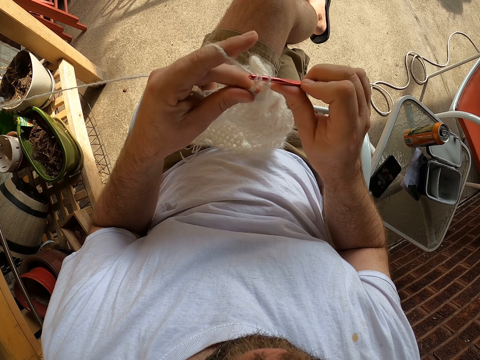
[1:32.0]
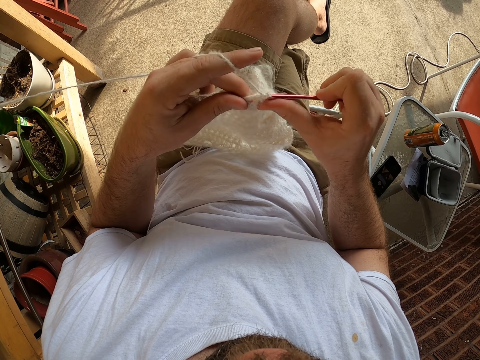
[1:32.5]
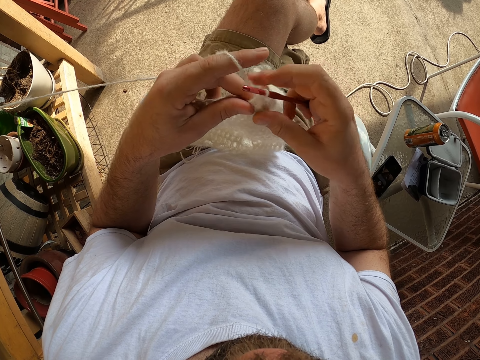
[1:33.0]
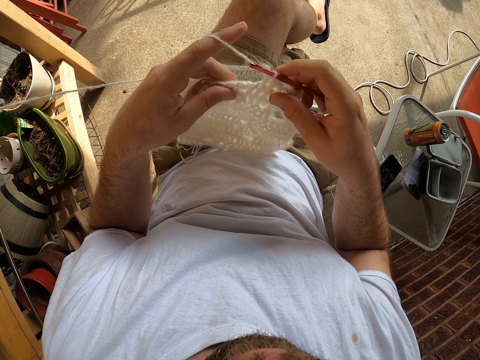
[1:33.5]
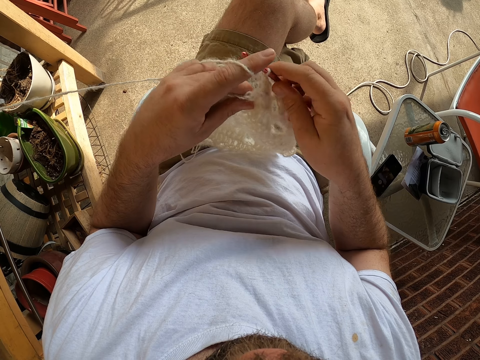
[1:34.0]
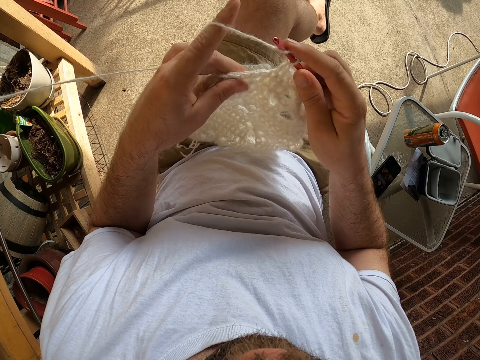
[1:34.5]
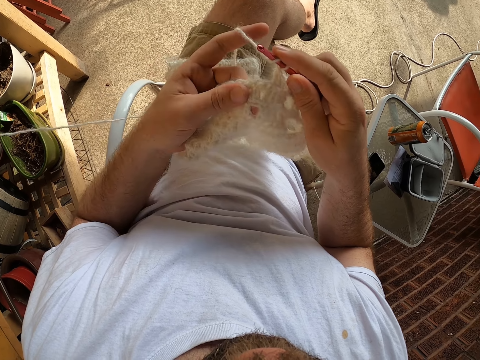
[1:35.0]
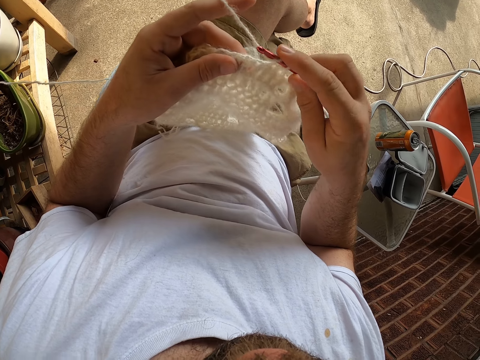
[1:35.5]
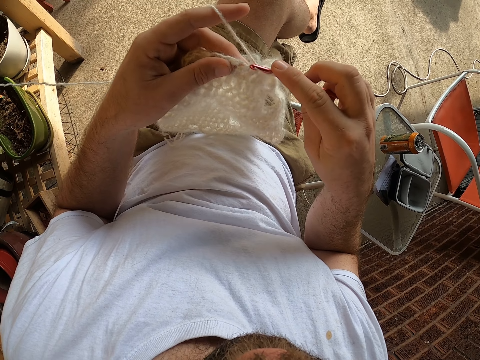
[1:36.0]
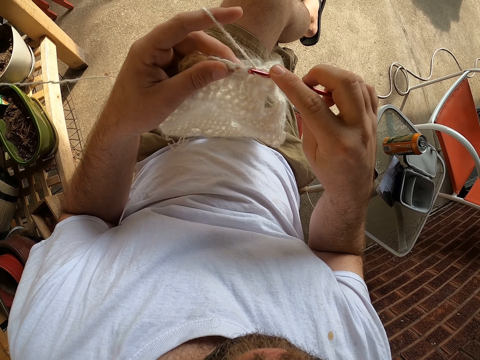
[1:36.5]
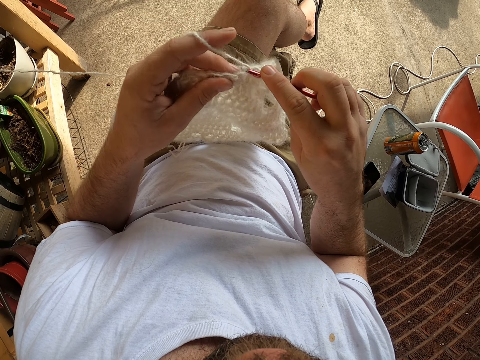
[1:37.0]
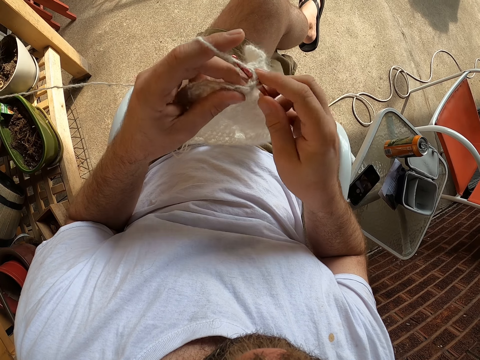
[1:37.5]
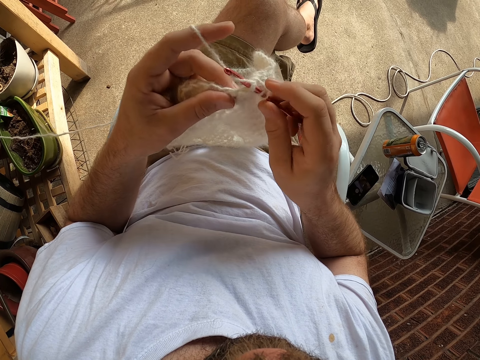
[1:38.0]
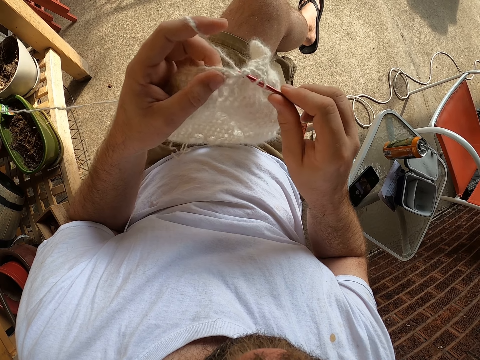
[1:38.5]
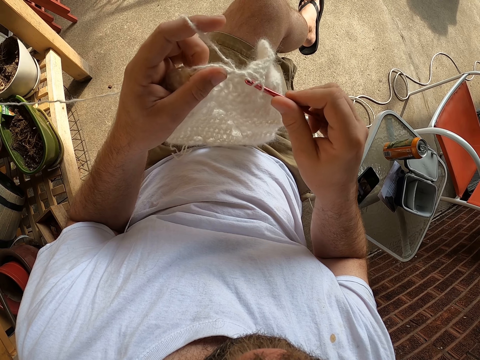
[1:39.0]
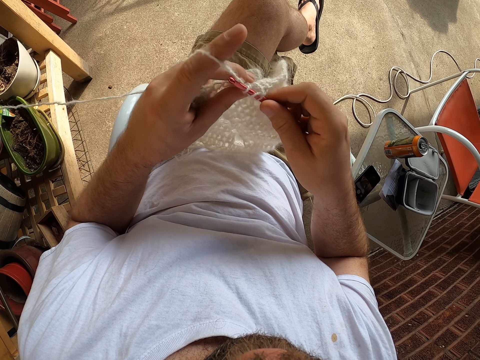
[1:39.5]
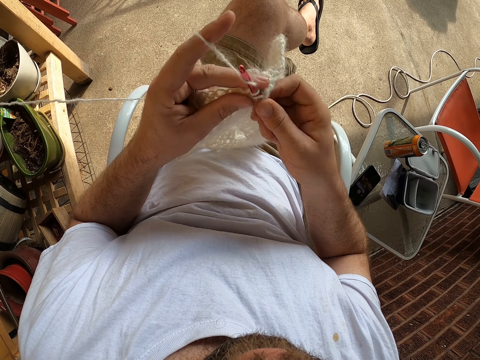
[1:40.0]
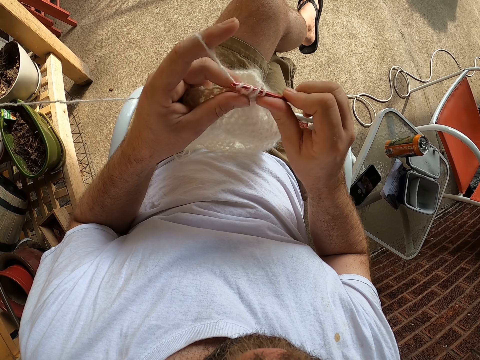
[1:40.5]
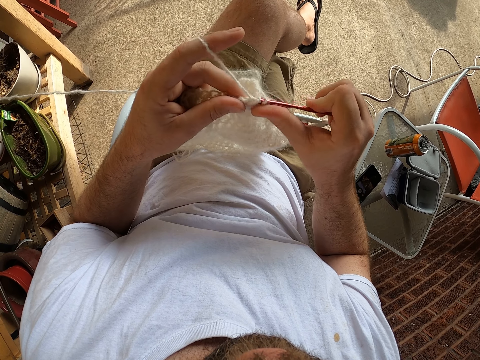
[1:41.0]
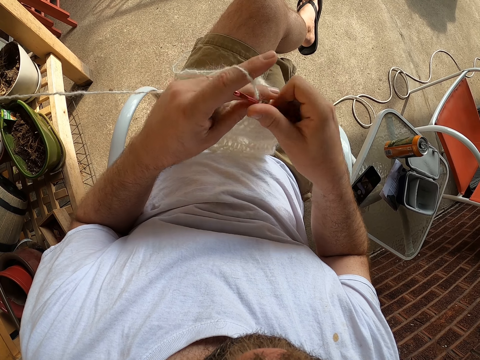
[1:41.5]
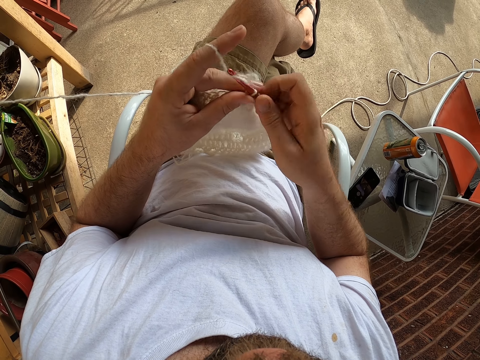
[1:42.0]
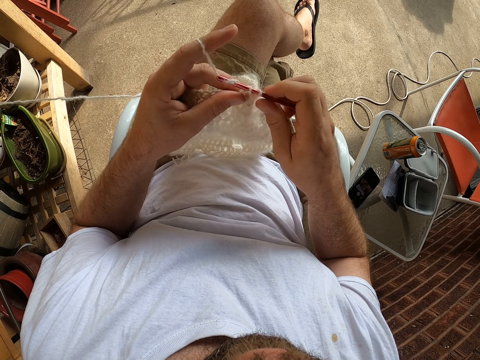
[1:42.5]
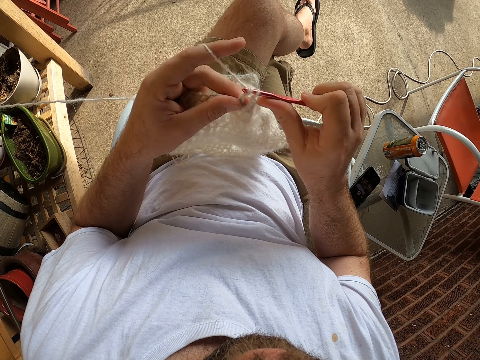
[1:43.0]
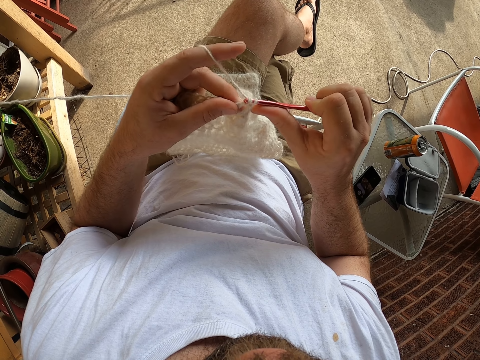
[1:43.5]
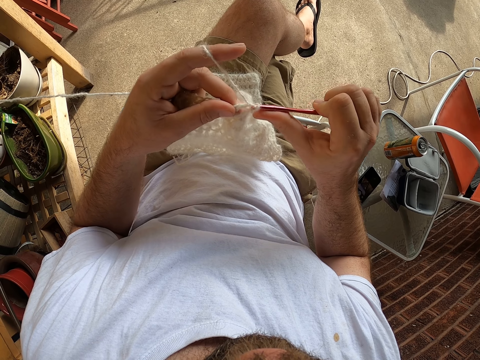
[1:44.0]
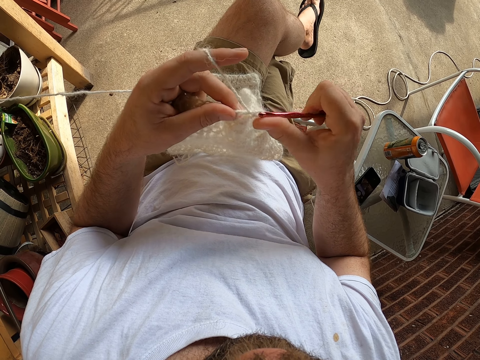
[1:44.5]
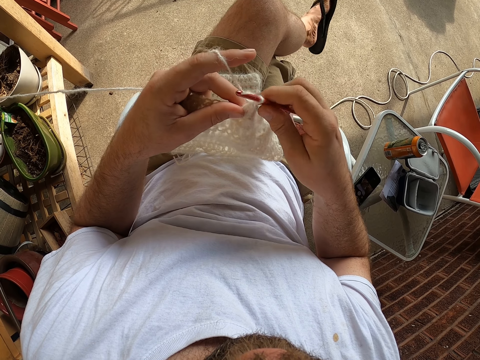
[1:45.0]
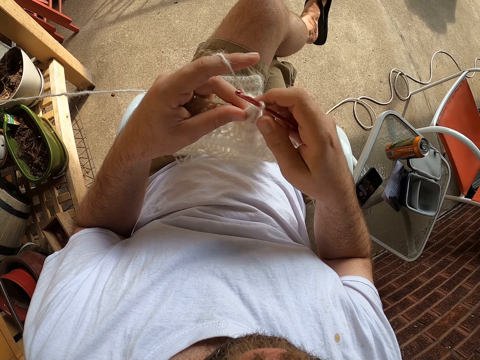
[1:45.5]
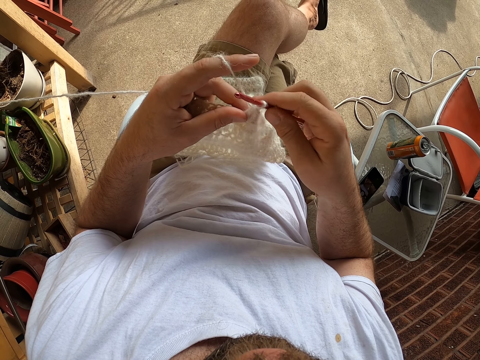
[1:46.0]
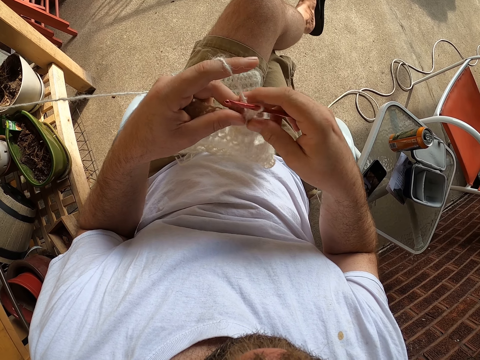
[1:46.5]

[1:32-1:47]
The camera wearer knits a fabric with a knitting thread. They coil a knitting yarn on a crochet hook.

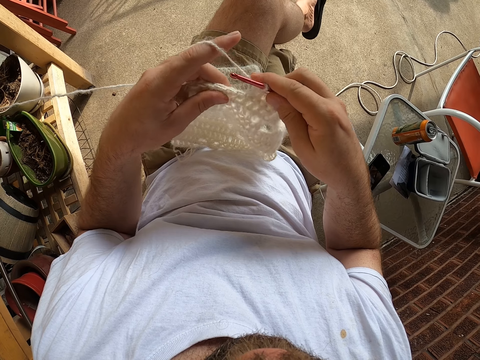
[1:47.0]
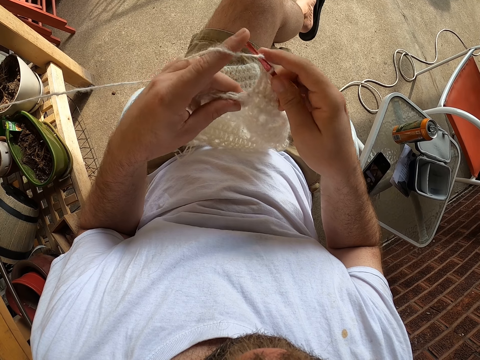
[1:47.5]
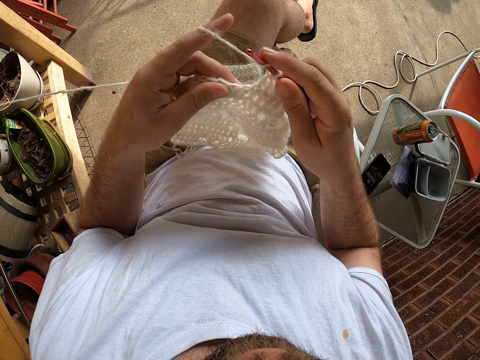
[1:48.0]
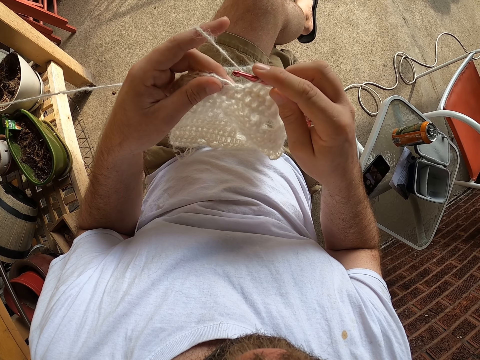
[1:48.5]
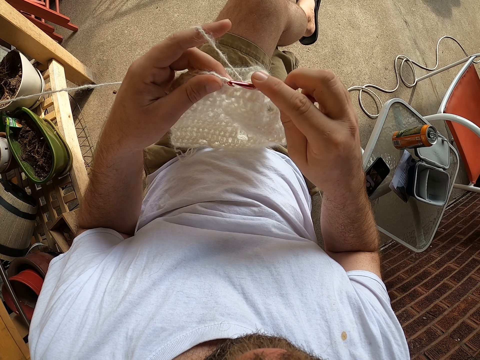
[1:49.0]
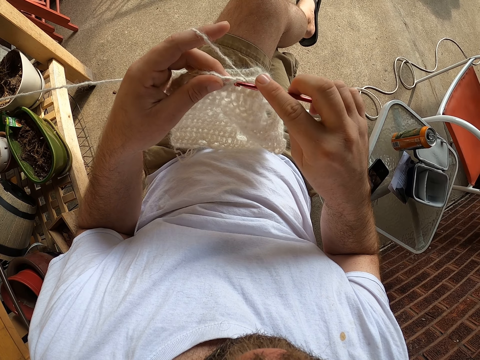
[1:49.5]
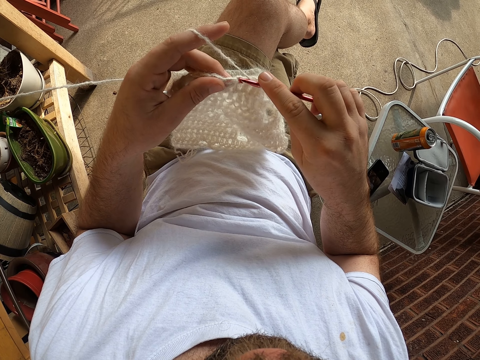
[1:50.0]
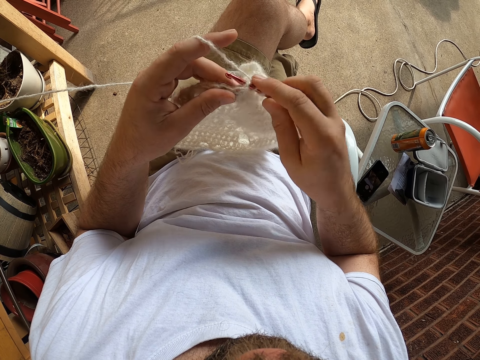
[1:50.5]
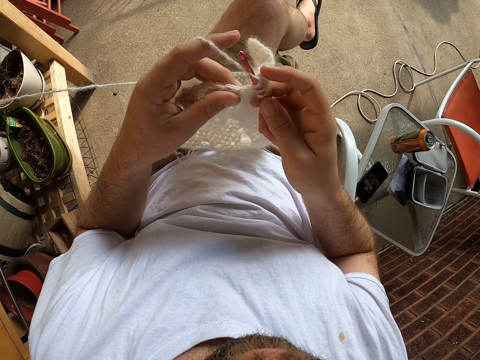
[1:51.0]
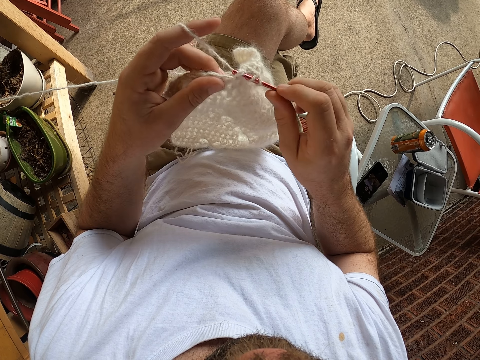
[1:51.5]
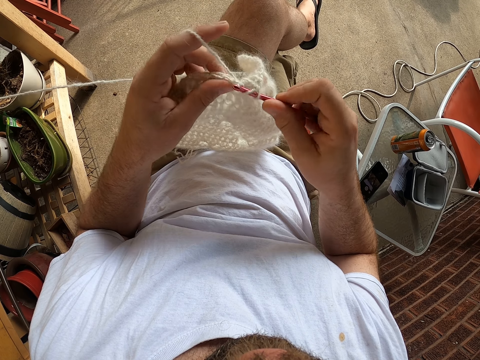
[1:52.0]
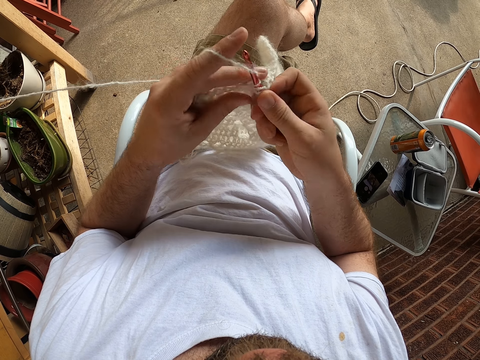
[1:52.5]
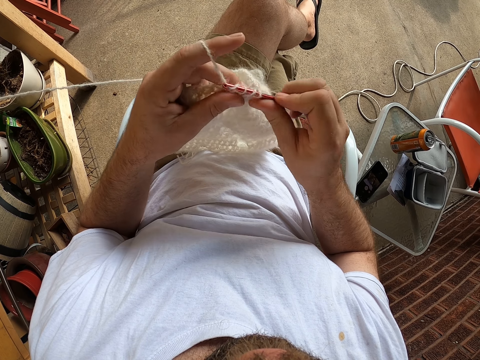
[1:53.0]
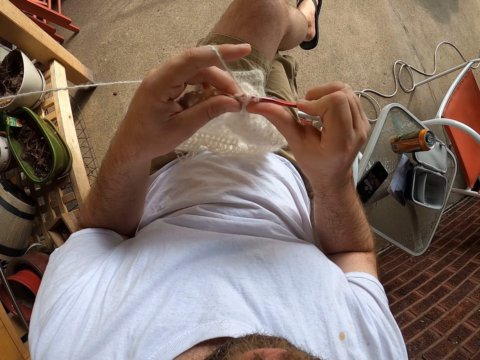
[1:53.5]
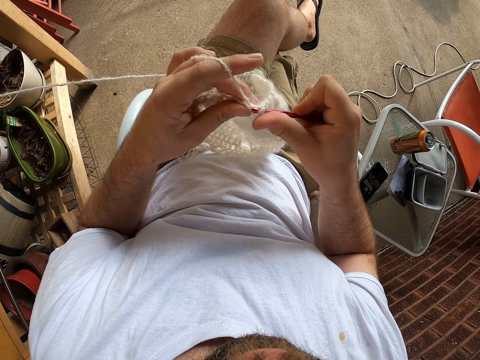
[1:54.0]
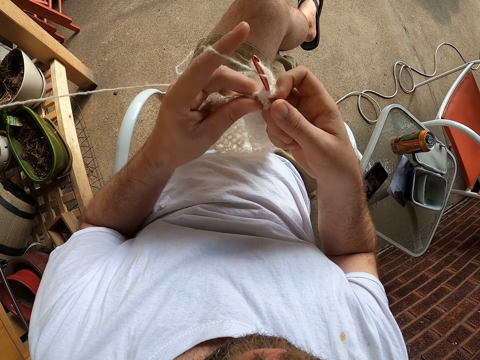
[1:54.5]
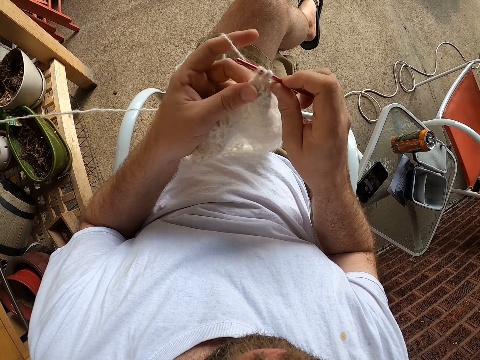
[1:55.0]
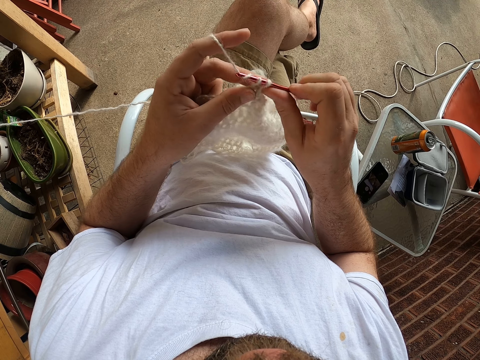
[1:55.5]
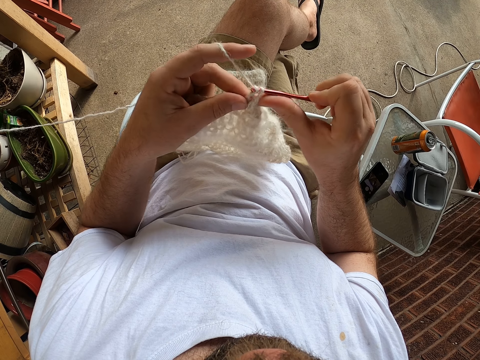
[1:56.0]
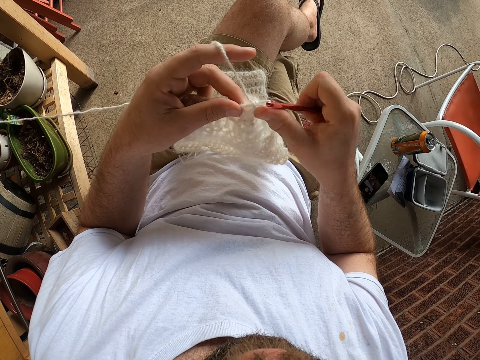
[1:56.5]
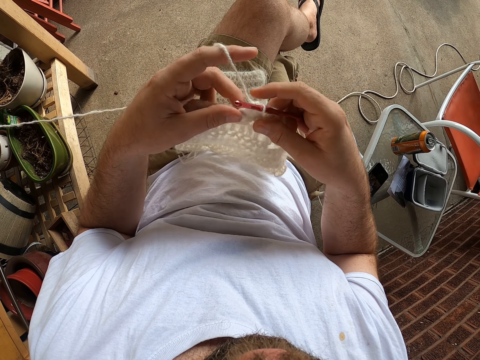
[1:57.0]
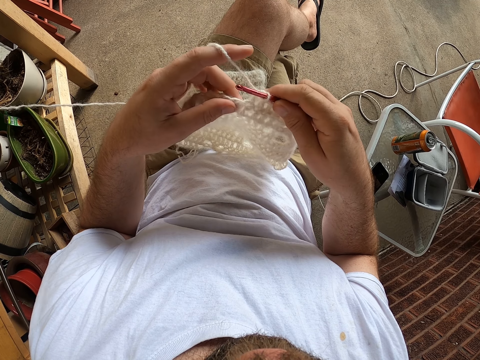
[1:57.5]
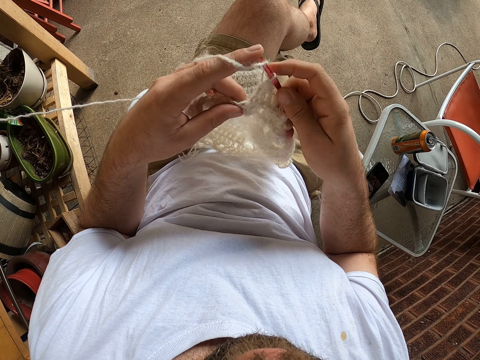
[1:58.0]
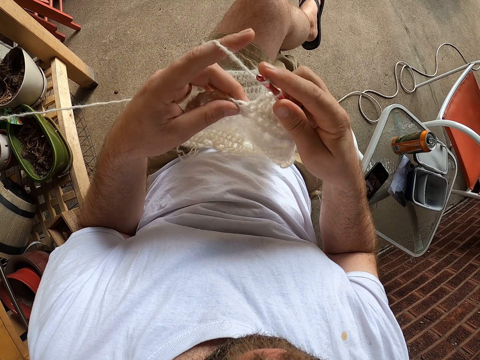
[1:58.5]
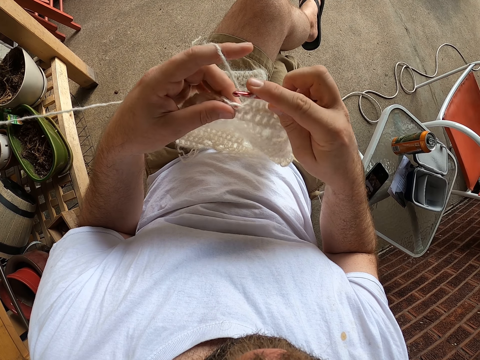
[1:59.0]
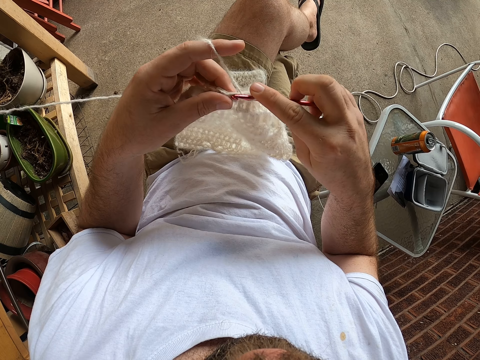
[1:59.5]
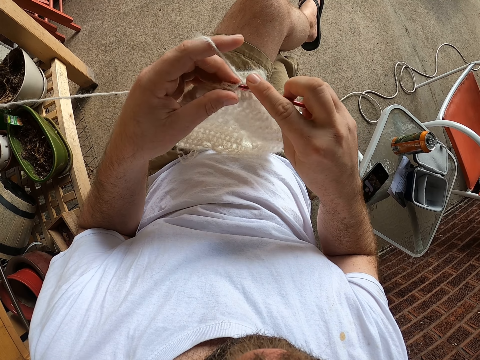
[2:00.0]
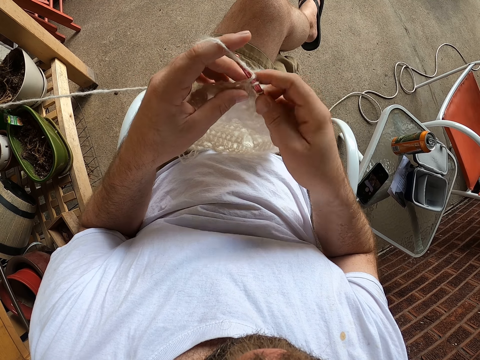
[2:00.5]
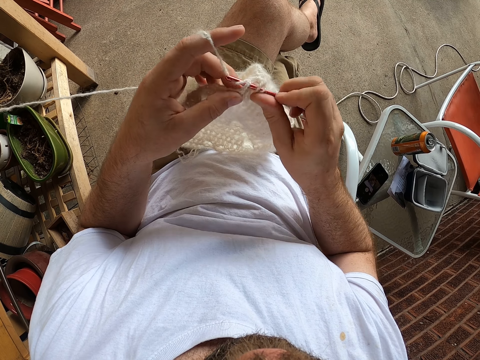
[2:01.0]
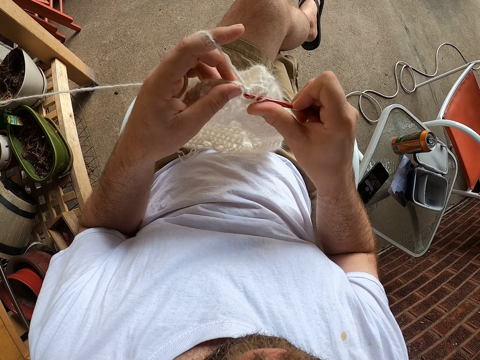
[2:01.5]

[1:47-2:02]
The camera wearer knits a fabric with a knitting thread. They coil a knitting yarn on a crochet hook. They knit the fabric with the knitting thread.
